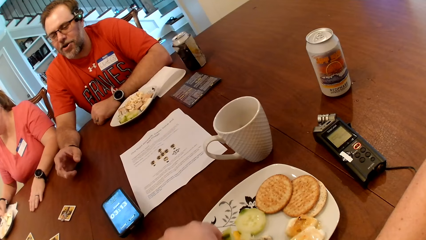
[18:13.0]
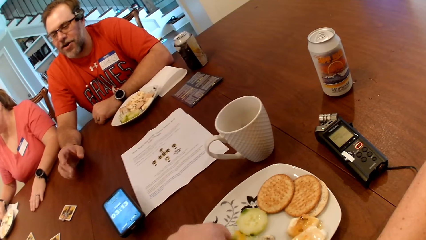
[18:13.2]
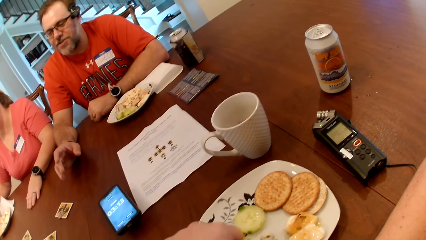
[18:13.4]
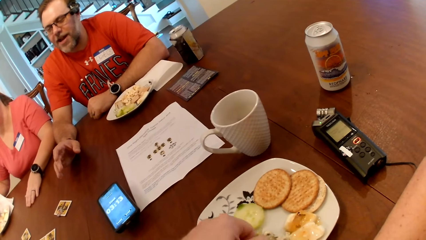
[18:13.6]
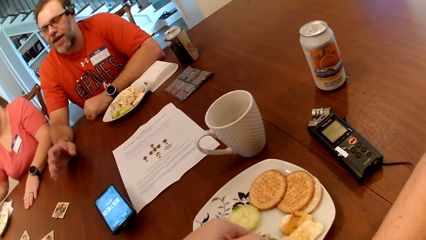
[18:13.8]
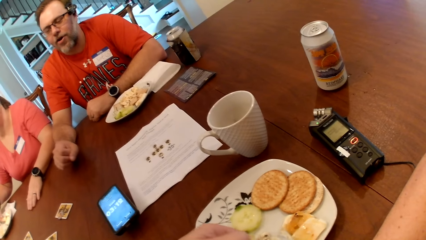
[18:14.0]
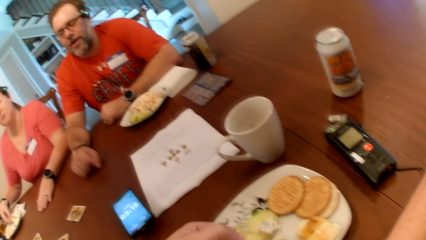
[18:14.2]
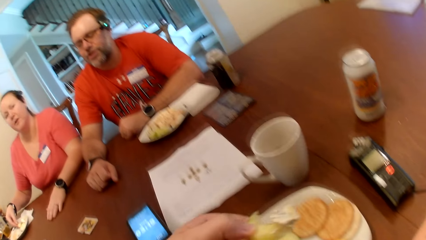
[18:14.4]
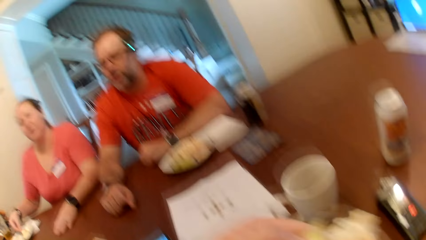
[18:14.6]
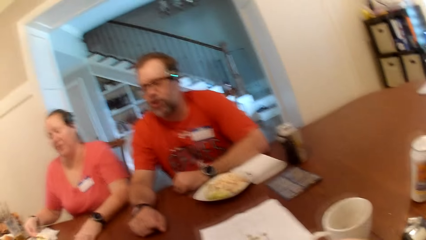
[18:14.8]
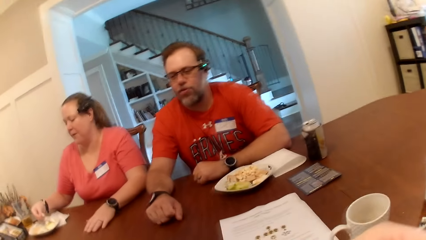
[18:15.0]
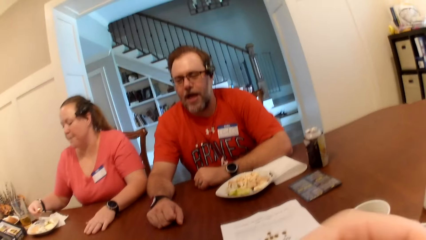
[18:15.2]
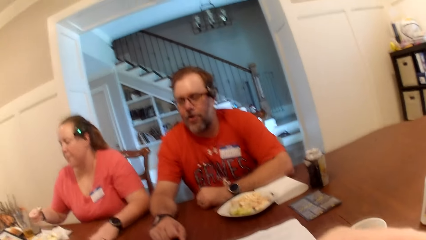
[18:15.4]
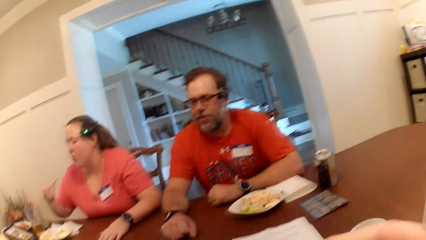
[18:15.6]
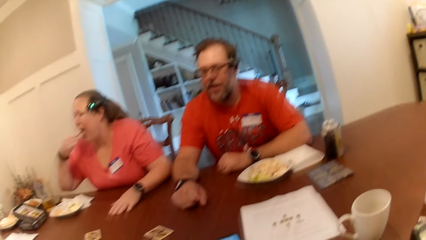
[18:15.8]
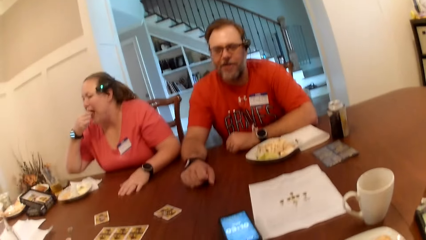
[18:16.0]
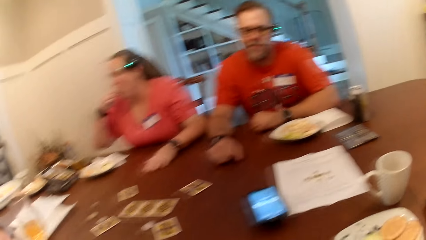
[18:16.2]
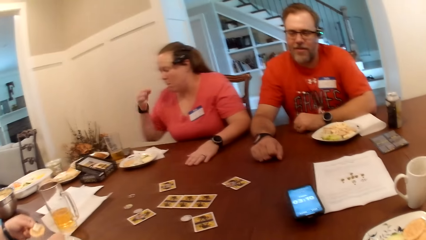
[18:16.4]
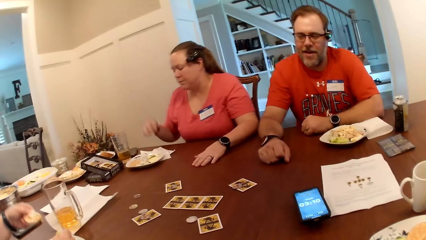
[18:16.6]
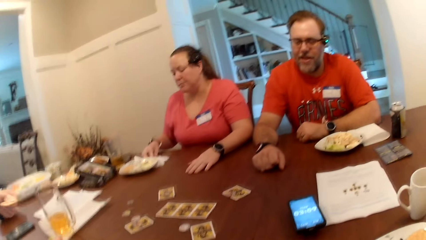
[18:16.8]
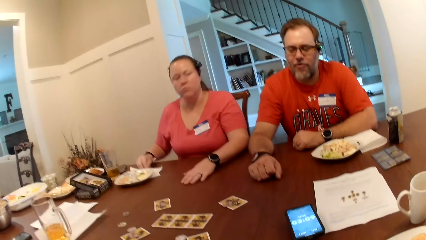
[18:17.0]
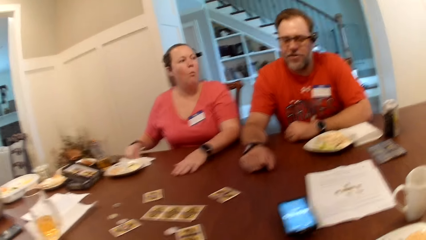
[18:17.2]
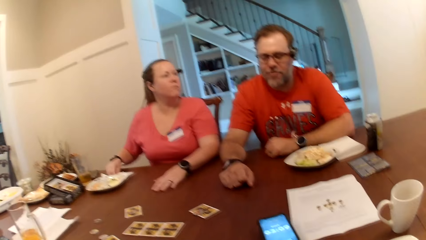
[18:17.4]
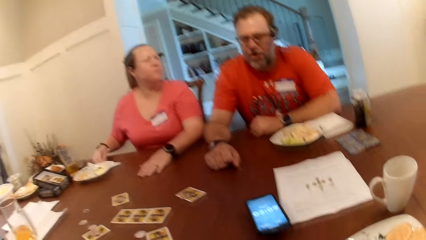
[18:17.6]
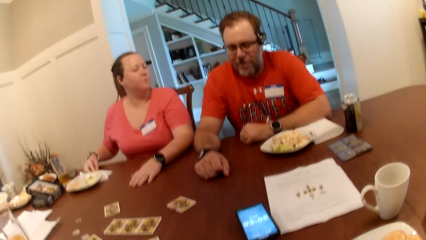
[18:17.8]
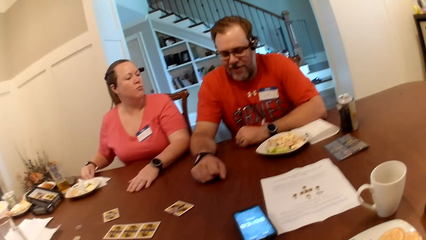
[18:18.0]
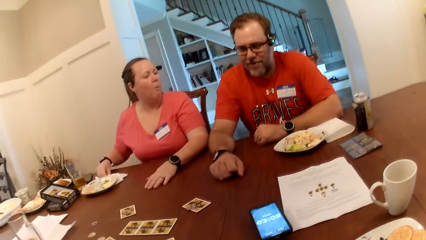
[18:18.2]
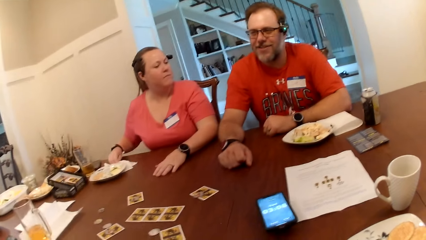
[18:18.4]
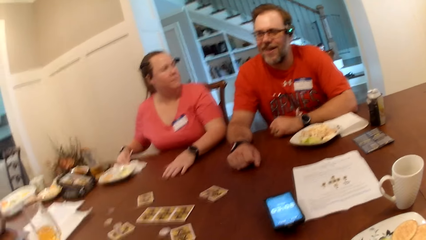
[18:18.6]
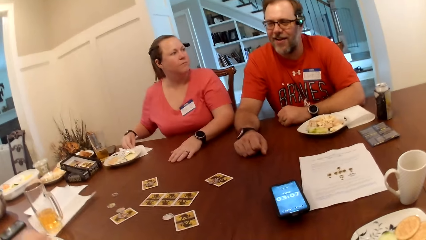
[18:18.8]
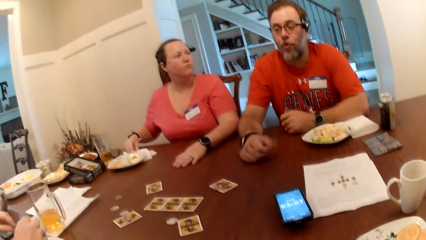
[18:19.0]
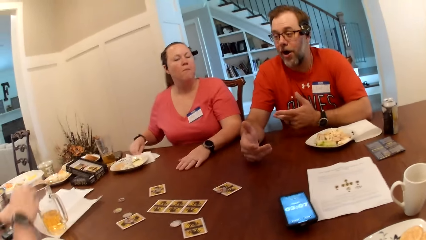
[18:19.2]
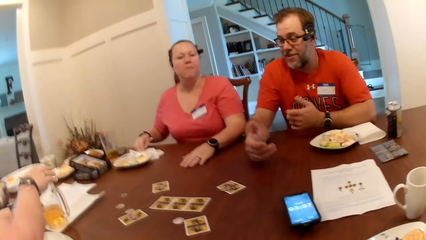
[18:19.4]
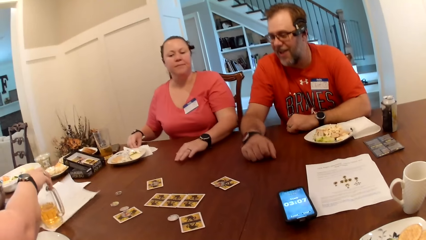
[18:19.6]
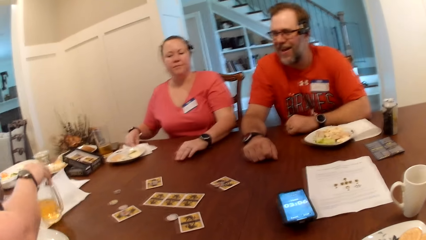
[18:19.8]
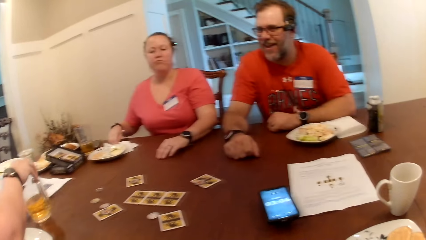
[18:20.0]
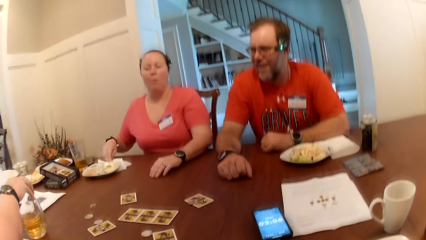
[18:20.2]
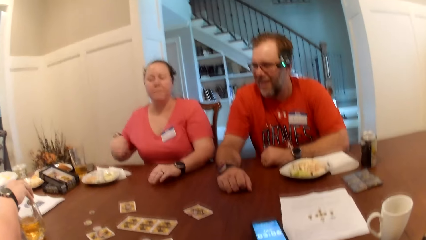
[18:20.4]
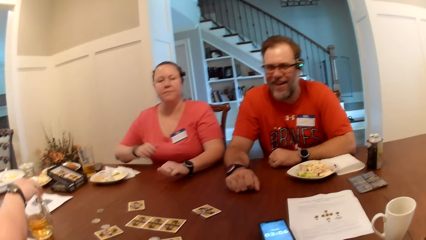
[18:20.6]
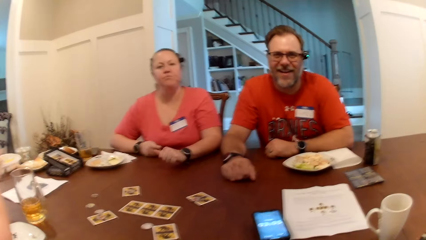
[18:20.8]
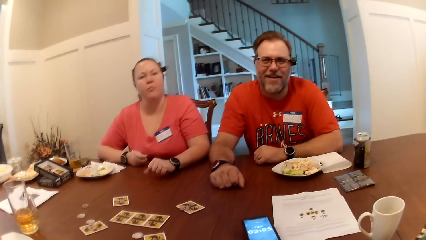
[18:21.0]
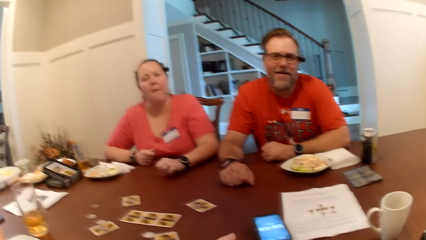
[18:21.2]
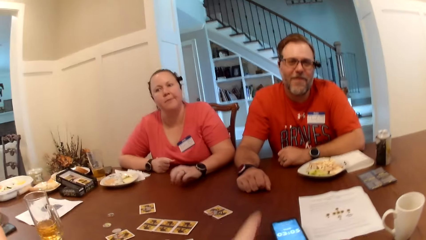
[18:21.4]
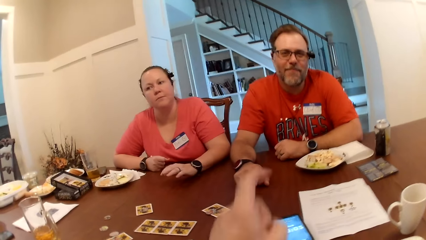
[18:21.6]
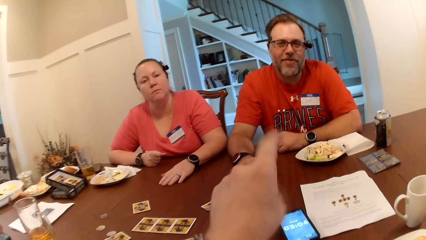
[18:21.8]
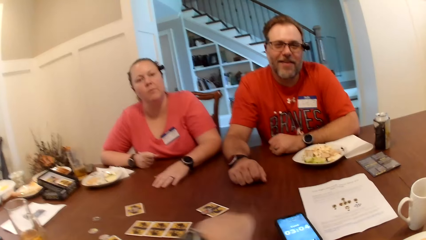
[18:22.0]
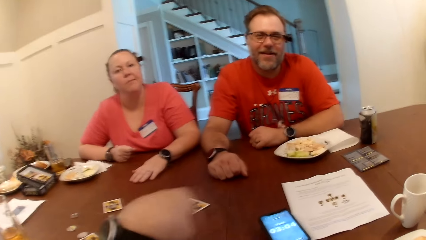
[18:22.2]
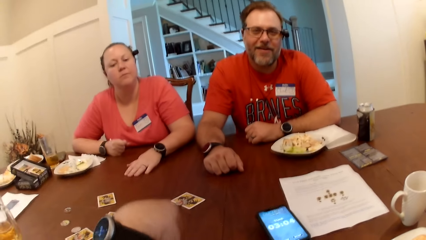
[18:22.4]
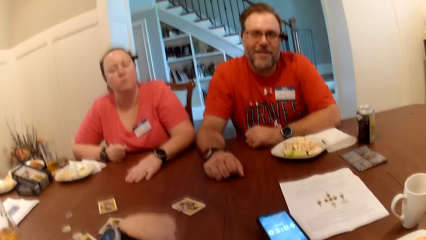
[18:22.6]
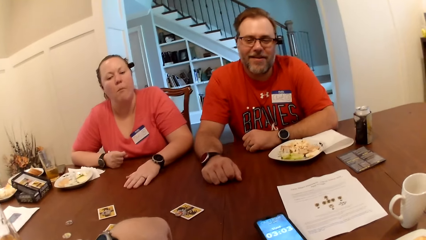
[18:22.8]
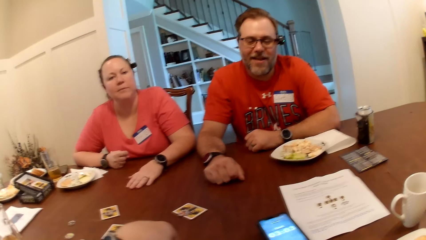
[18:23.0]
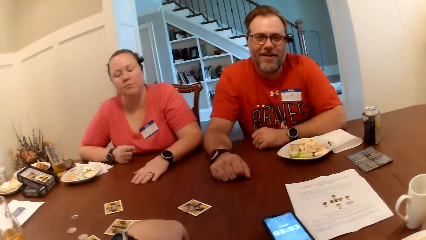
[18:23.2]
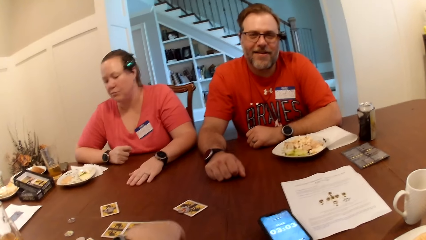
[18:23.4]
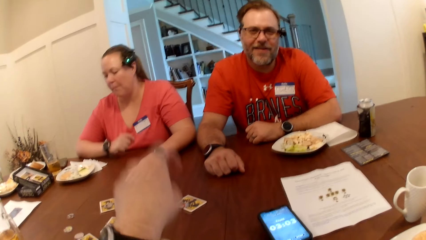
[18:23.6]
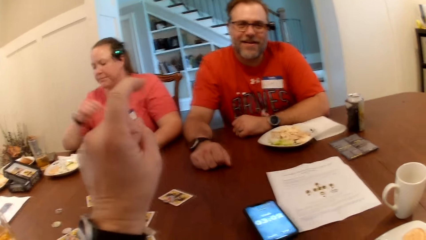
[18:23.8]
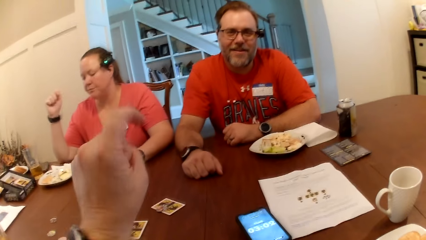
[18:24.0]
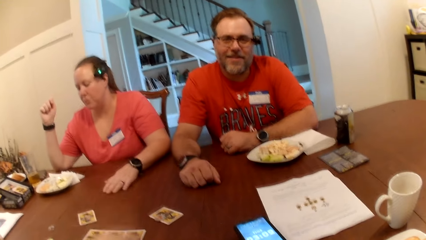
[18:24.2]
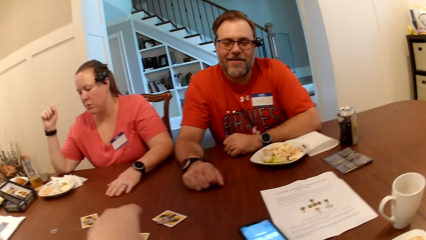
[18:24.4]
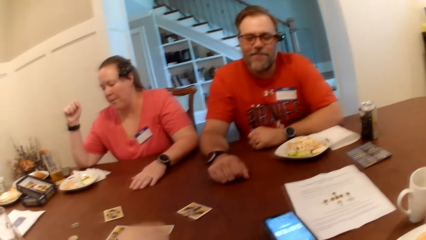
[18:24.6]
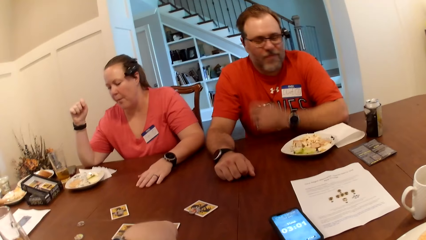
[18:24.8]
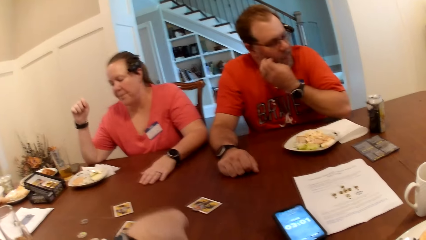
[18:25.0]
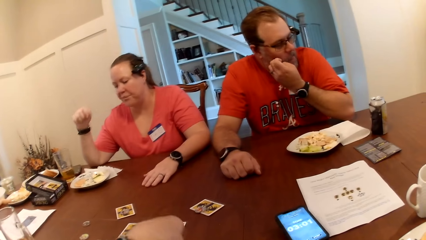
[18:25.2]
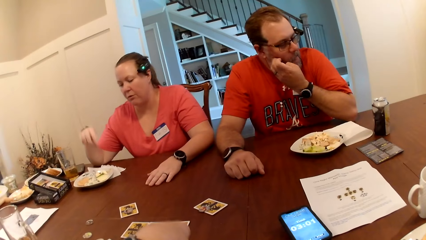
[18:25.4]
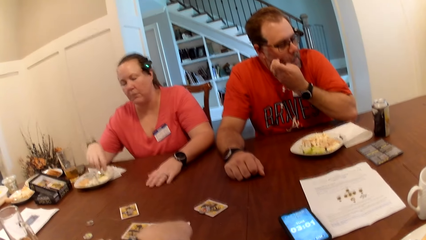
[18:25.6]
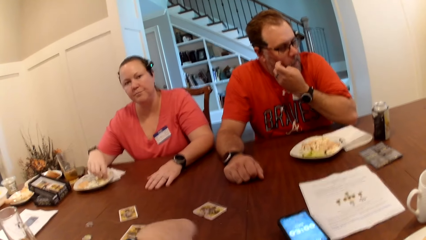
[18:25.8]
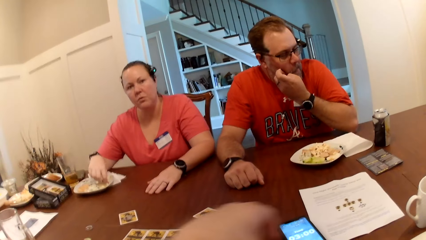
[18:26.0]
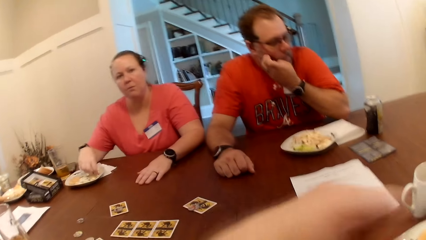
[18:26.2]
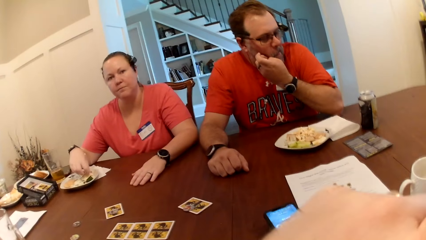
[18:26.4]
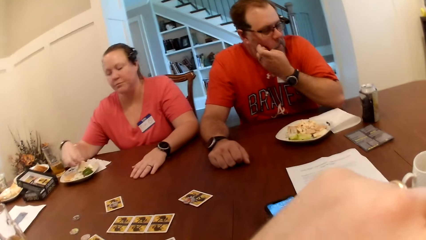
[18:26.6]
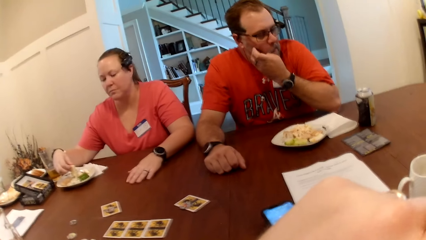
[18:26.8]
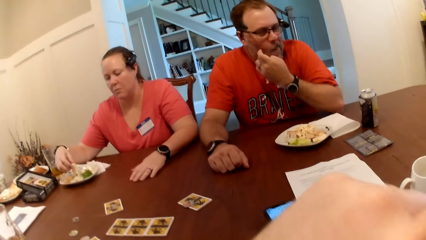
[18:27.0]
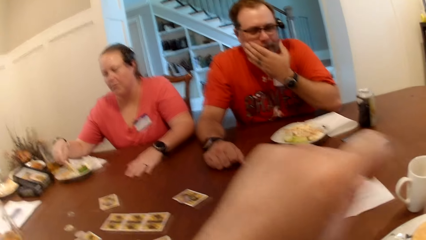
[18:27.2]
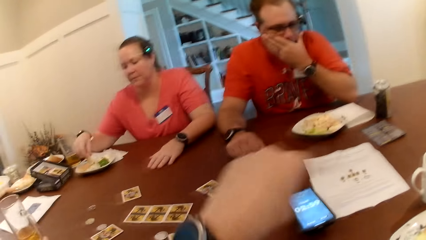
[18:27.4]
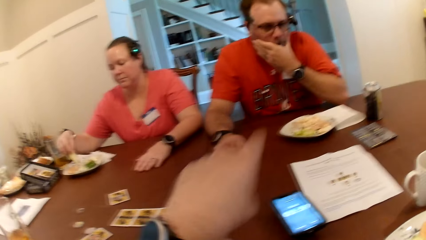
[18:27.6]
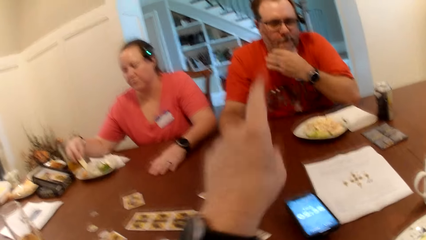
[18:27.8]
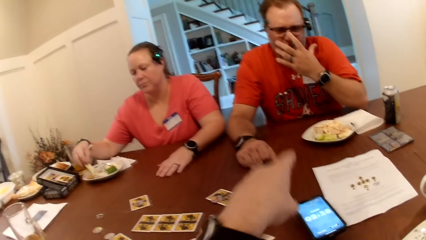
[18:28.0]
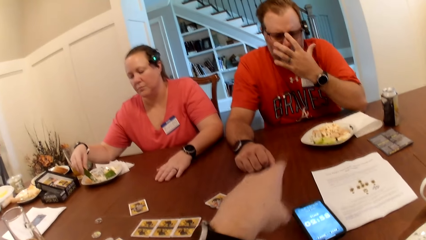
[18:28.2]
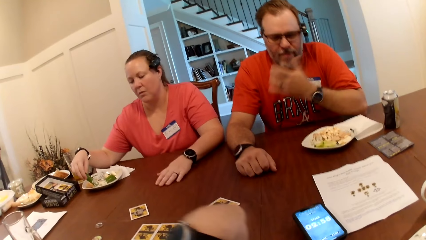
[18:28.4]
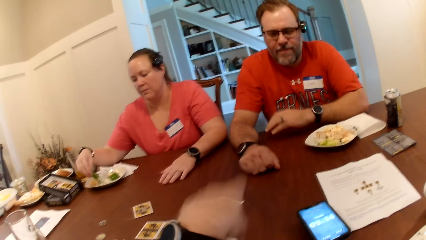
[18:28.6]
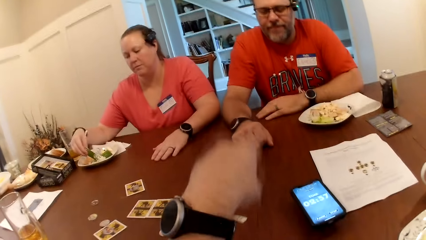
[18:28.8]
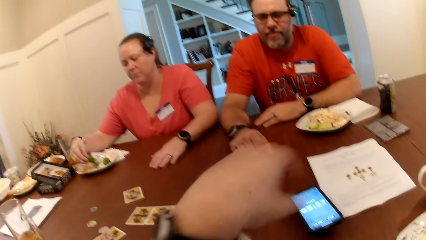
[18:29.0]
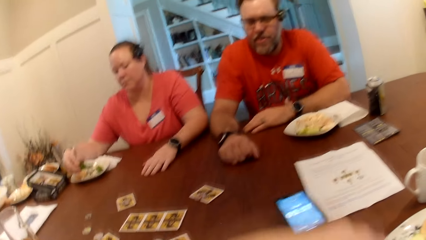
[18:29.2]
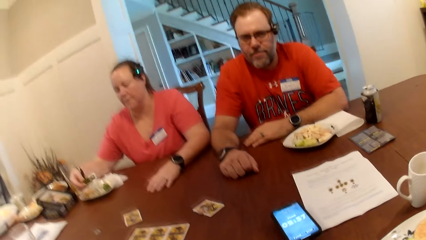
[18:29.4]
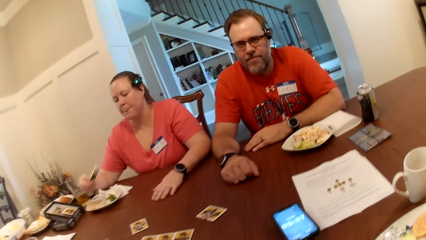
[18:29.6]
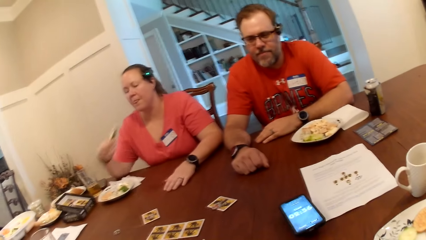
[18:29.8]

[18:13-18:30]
The camera wearer eats something. They look around. A woman picks a paper under a glass cup on the table with her left hand. The camera wearer converses with a man. They touch the phone. They raise a hand up. Another woman eats from a plate on the table with her right hand.
